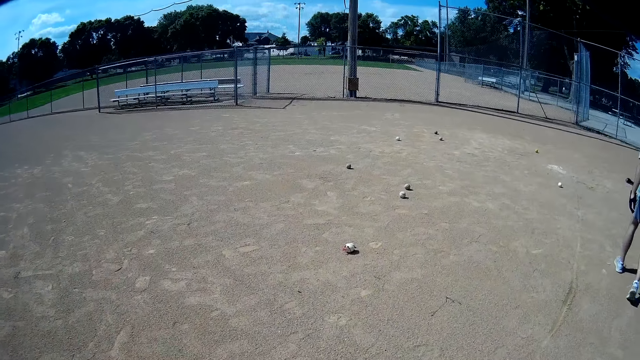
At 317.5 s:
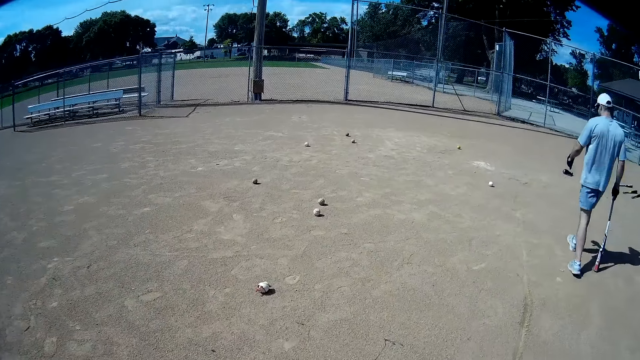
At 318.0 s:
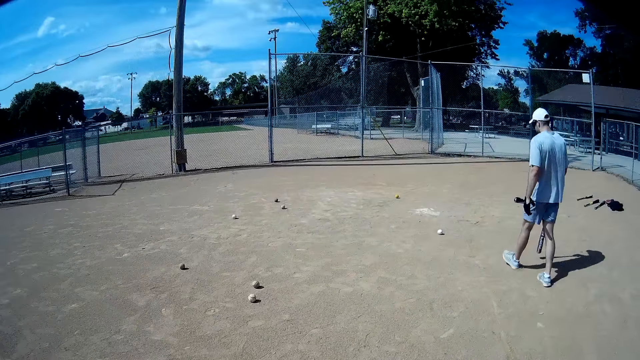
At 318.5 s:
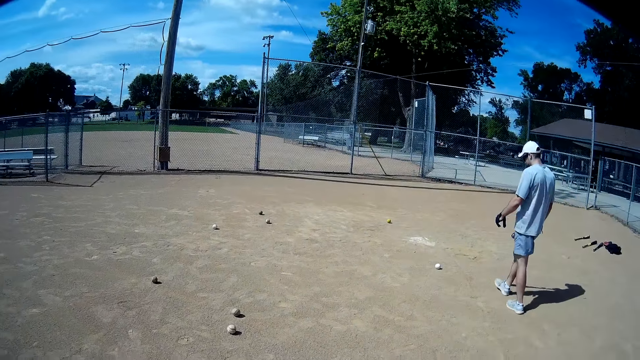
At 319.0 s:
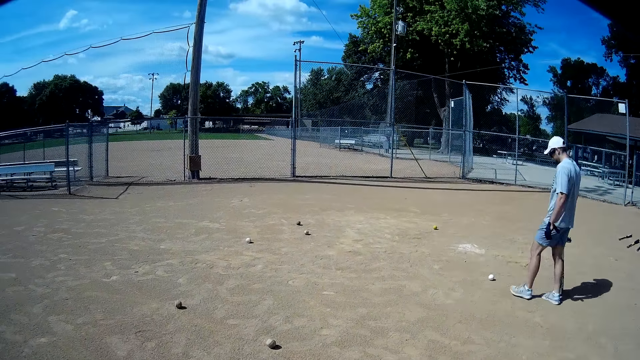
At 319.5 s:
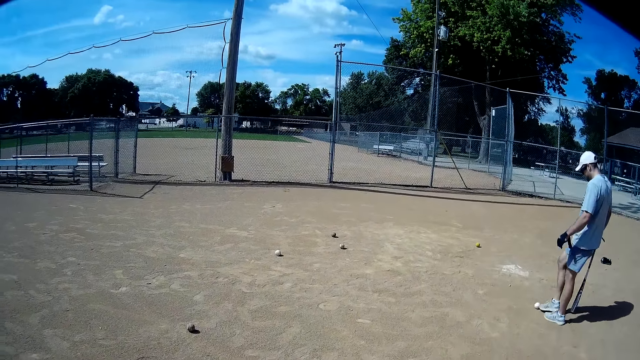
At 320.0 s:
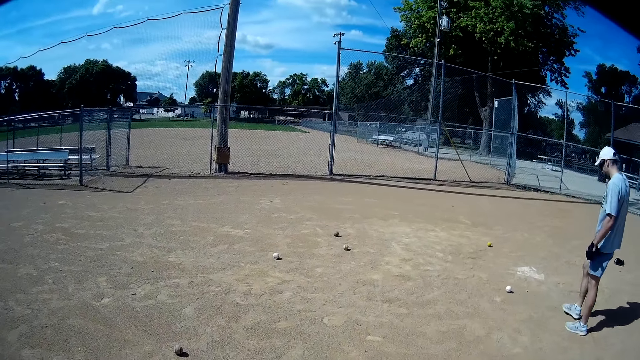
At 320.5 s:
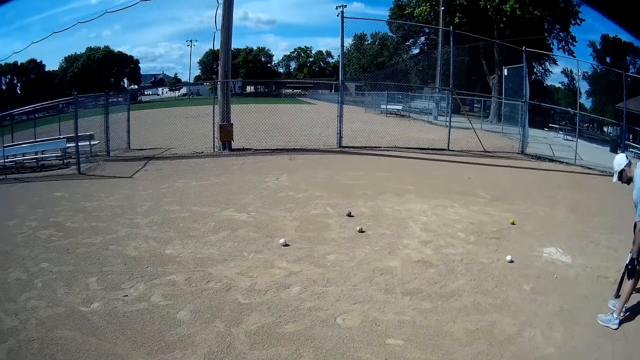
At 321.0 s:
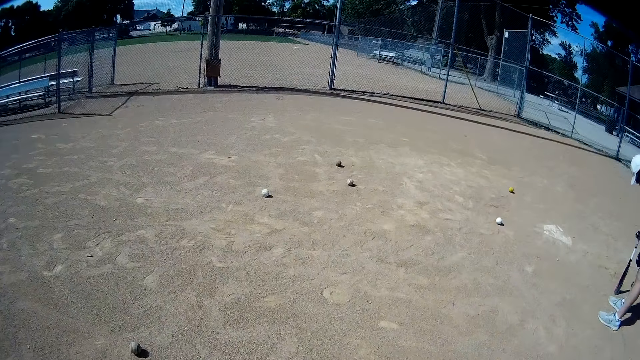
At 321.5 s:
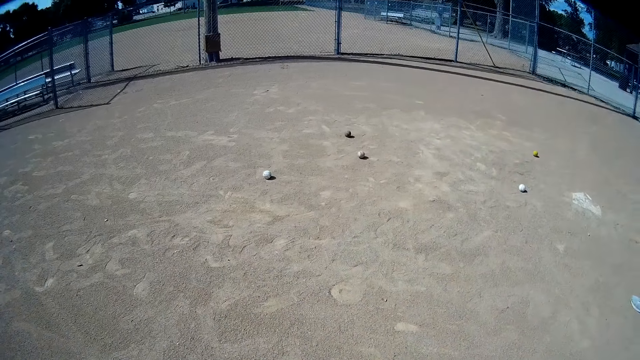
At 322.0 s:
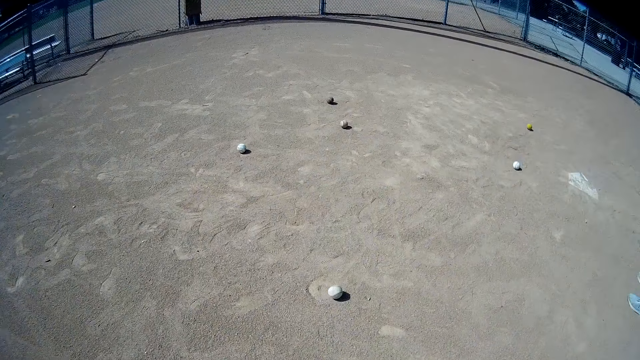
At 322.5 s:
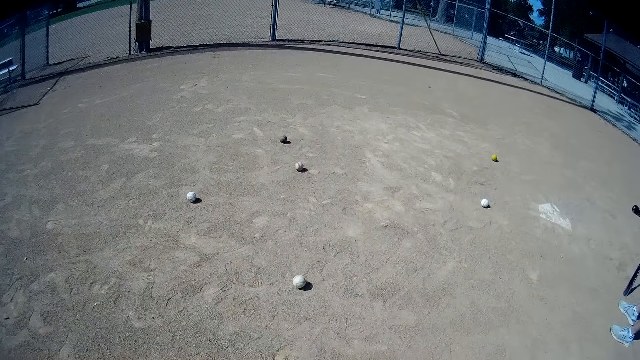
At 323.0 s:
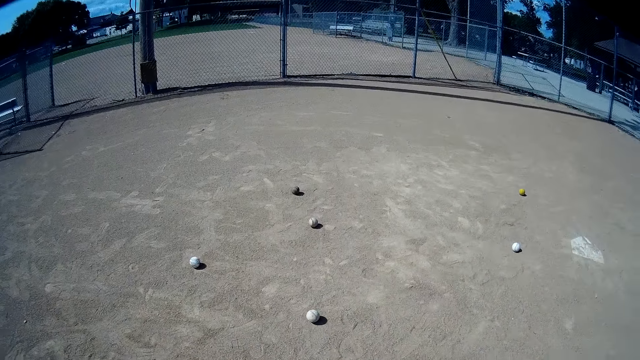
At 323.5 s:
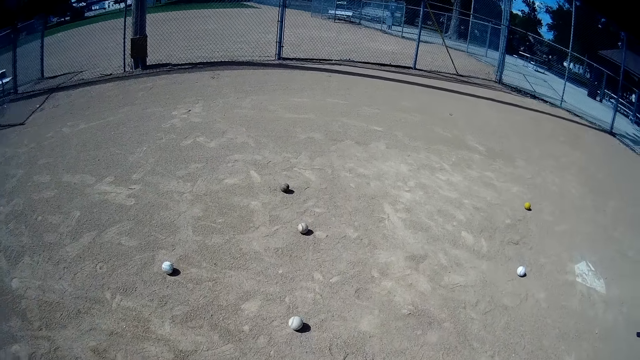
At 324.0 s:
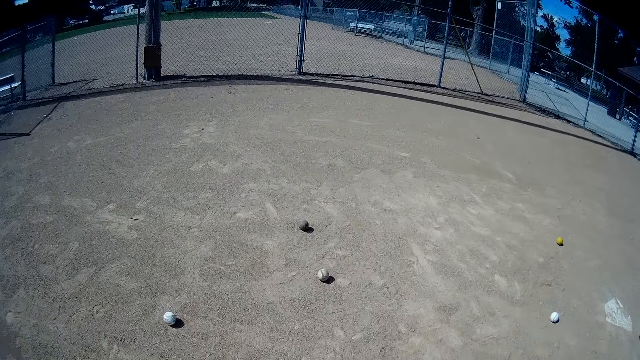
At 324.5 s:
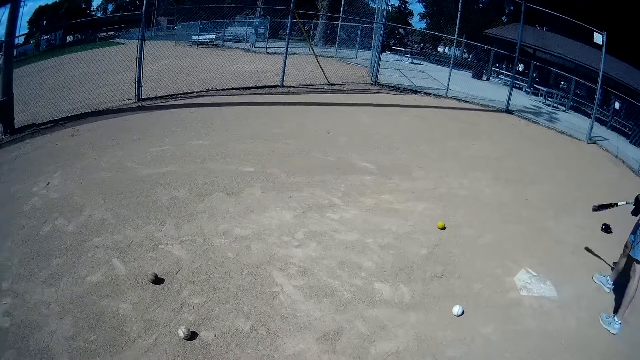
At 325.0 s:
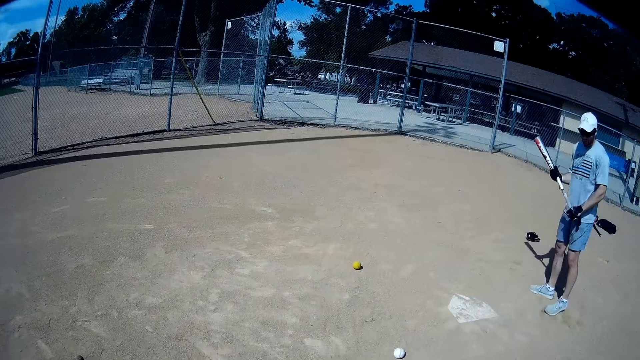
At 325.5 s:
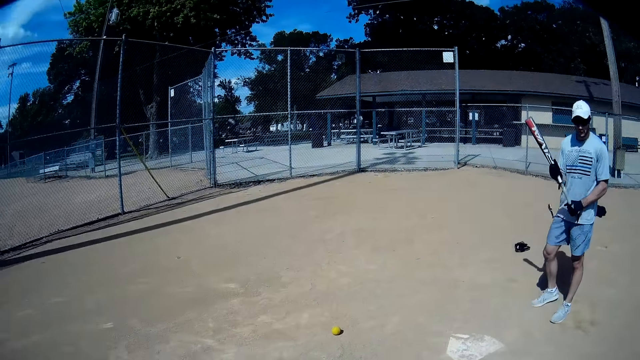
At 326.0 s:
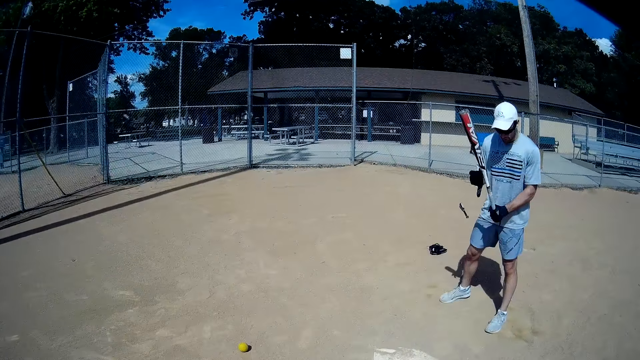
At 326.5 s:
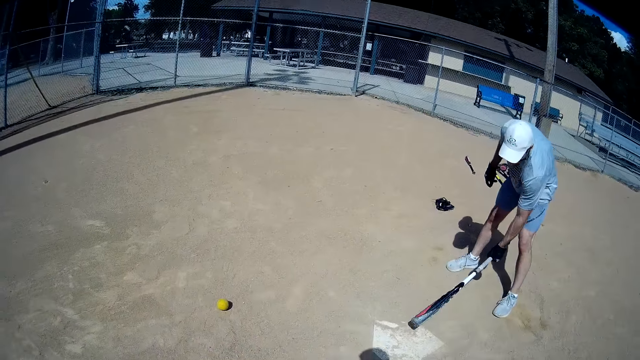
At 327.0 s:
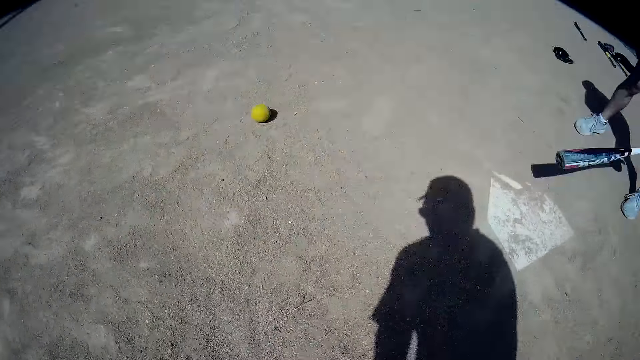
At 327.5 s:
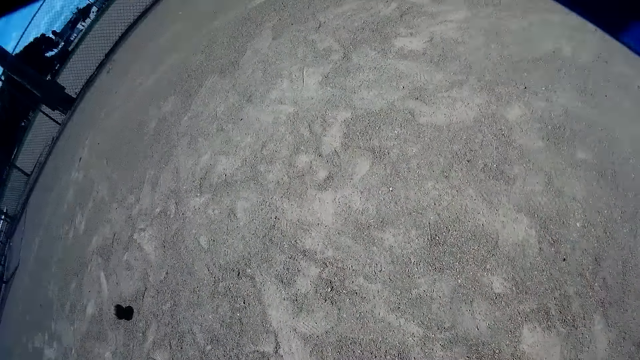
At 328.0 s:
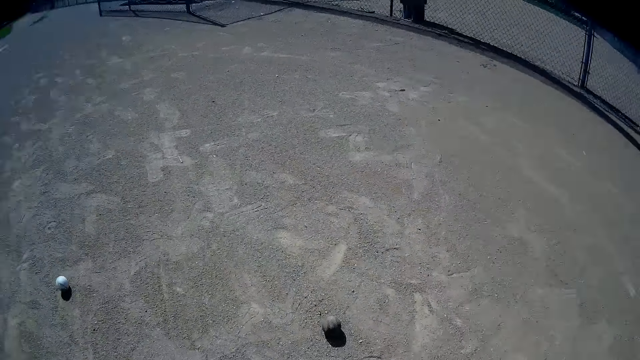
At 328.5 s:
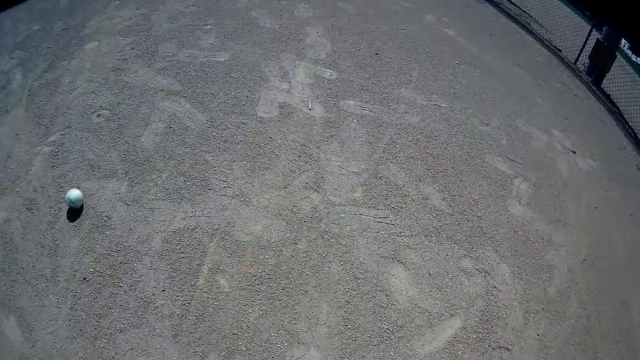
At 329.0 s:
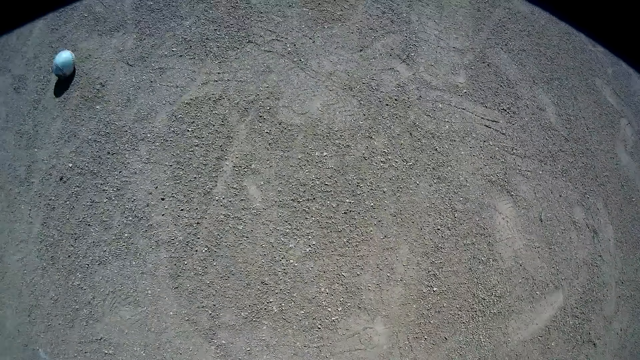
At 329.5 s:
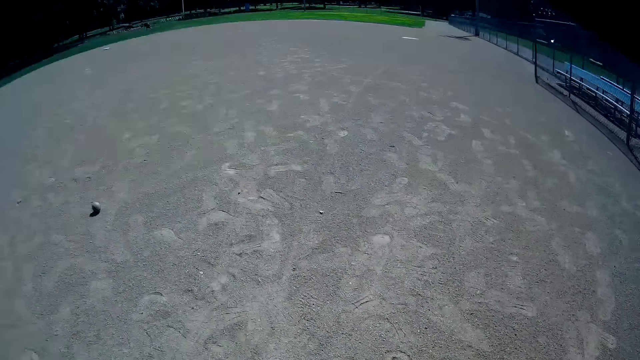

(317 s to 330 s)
The camera wearer walks. A man kicks another ball. The camera wearer plays with the ball. The man hits the ground with a baseball bat.

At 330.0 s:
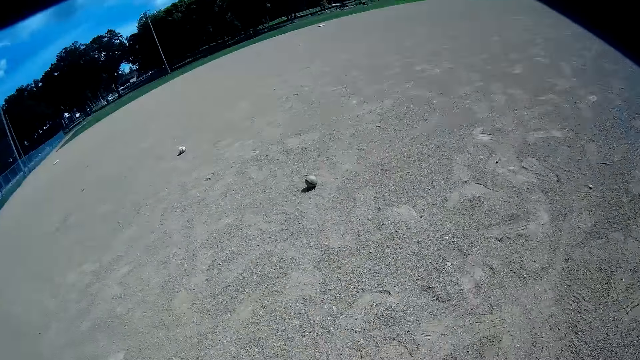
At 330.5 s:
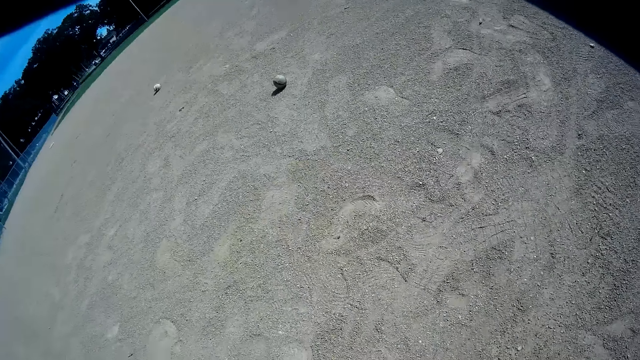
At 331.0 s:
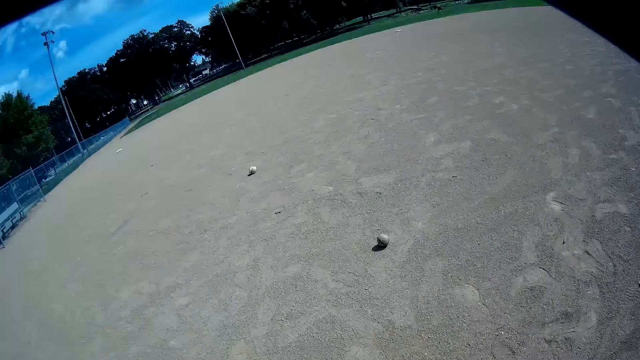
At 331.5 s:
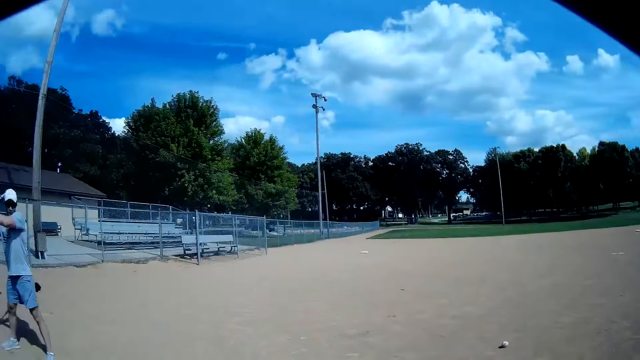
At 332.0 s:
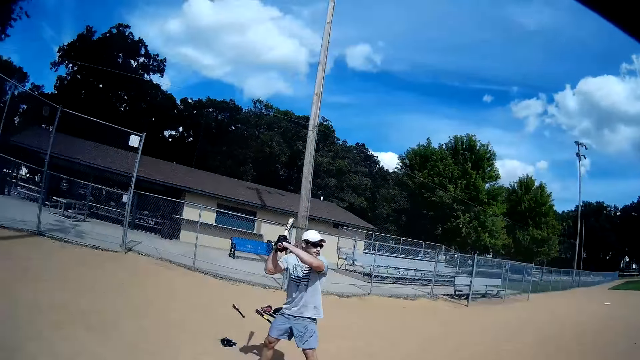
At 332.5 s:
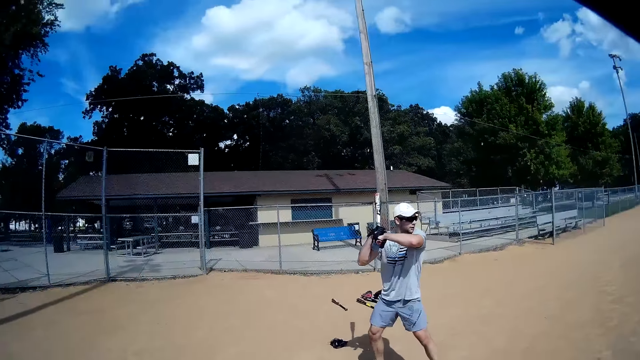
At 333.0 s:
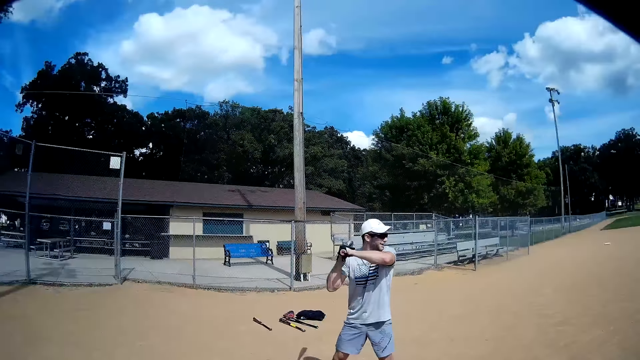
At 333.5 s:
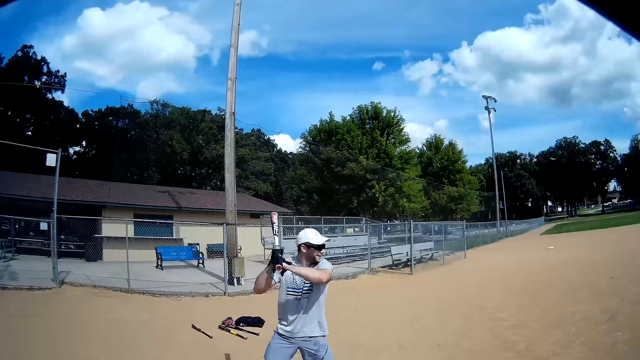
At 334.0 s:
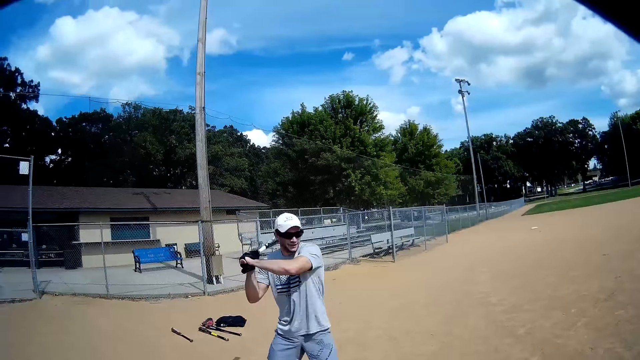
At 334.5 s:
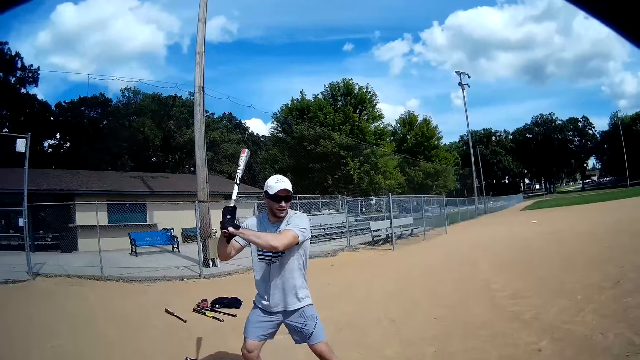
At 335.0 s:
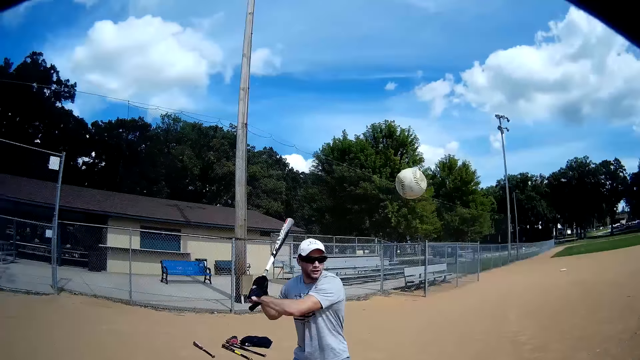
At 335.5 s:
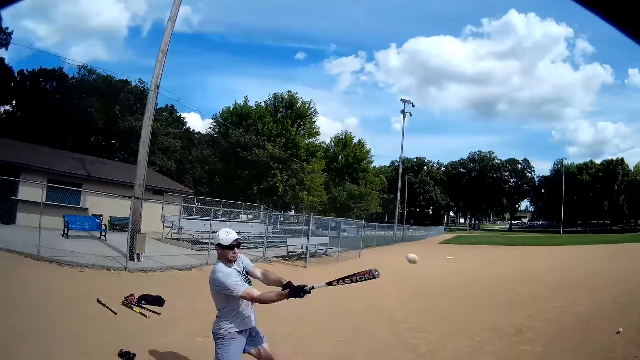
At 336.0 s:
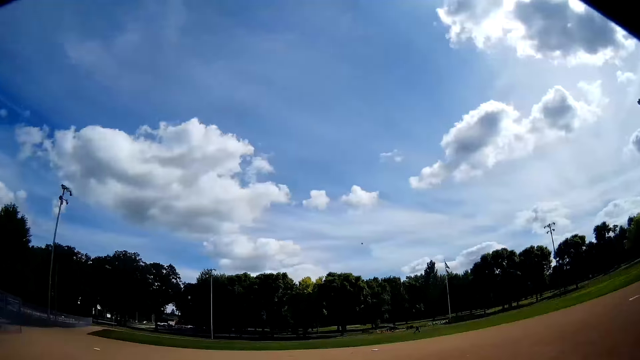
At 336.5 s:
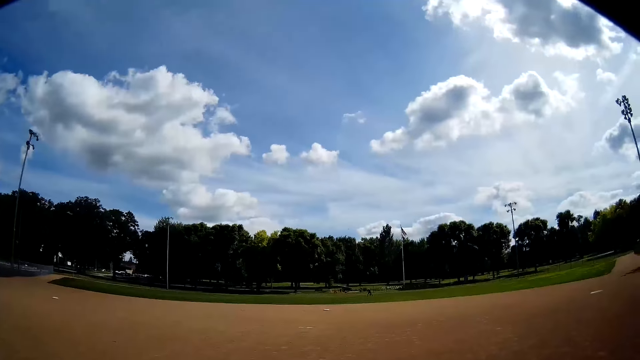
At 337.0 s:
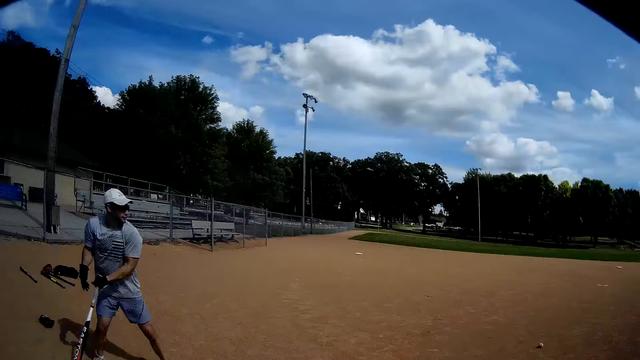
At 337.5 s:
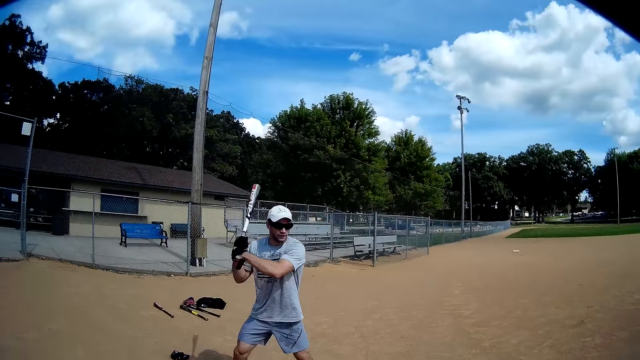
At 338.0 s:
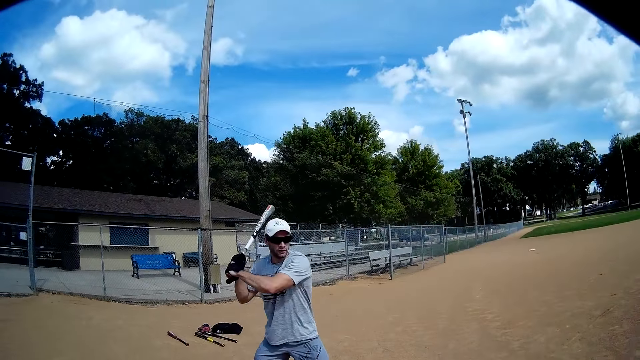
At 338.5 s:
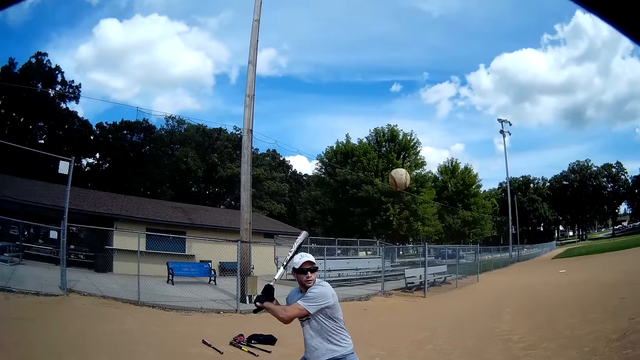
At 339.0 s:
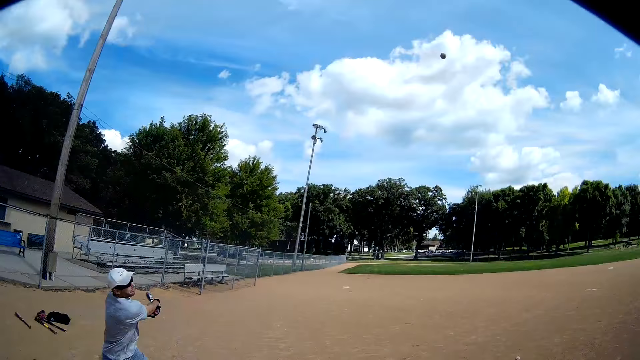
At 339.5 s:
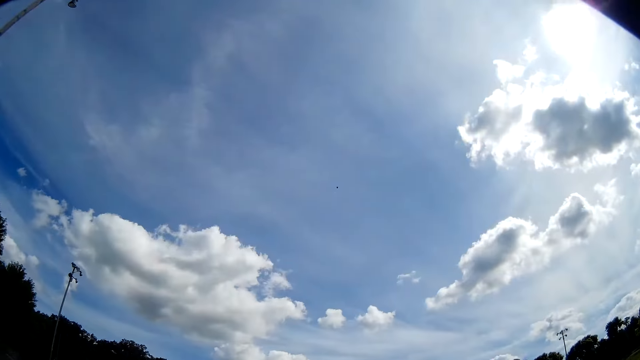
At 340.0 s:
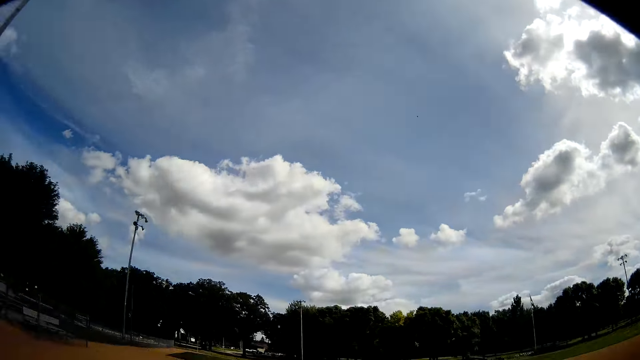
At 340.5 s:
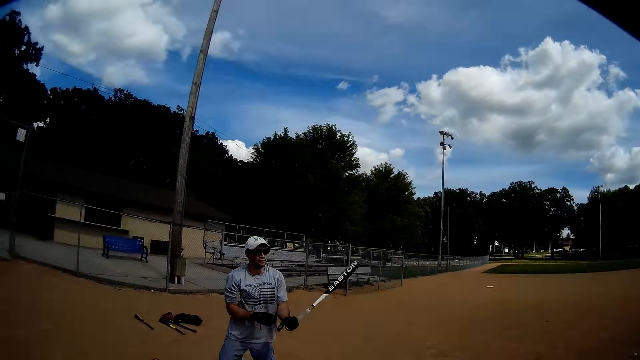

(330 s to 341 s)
A man raises a baseball bat. The man hits a ball with the baseball bat. The man throws the ball. The man raises the baseball bat. The man hits the ball with the baseball bat.
